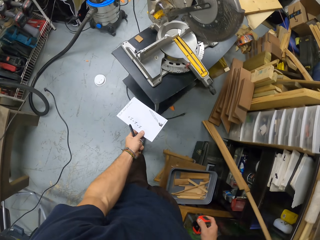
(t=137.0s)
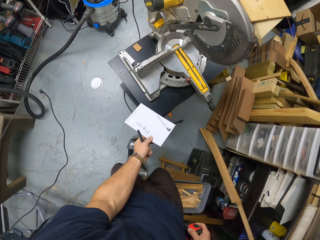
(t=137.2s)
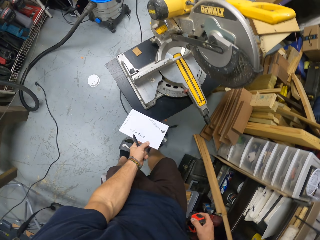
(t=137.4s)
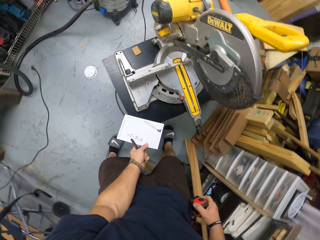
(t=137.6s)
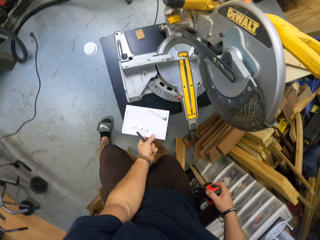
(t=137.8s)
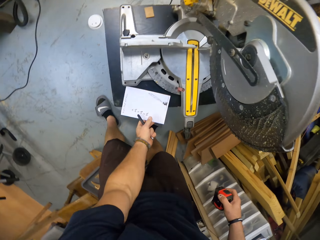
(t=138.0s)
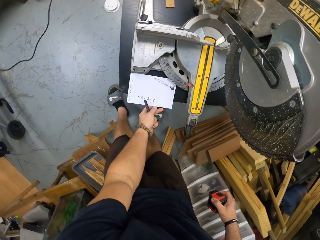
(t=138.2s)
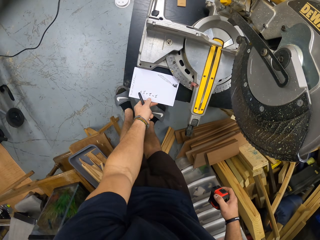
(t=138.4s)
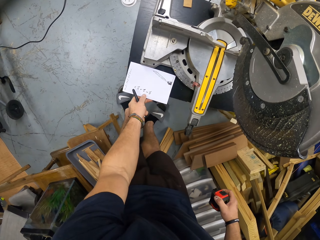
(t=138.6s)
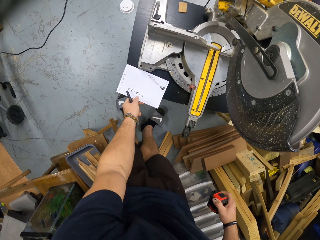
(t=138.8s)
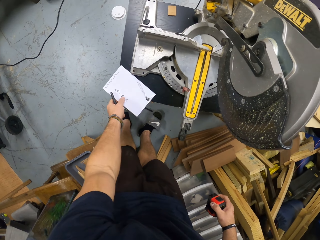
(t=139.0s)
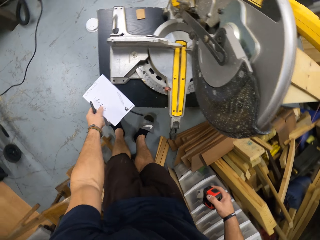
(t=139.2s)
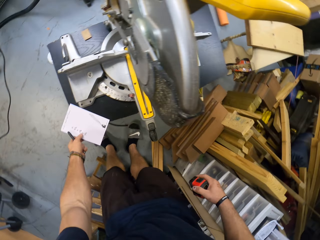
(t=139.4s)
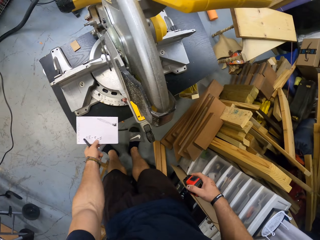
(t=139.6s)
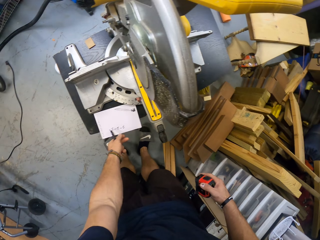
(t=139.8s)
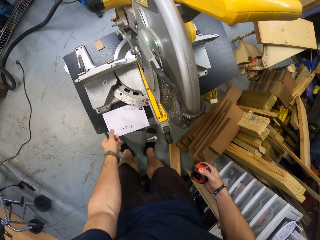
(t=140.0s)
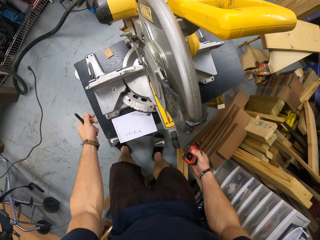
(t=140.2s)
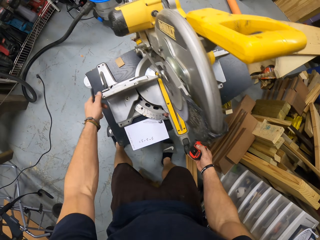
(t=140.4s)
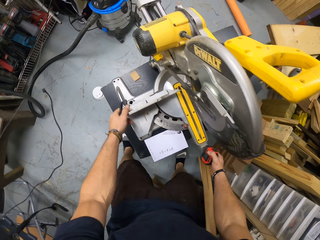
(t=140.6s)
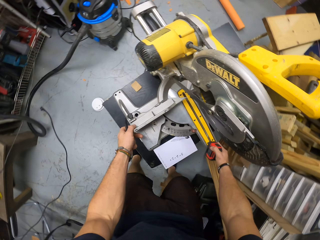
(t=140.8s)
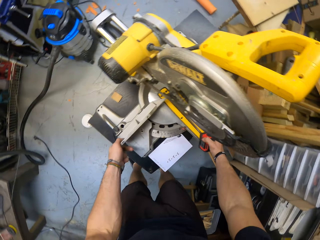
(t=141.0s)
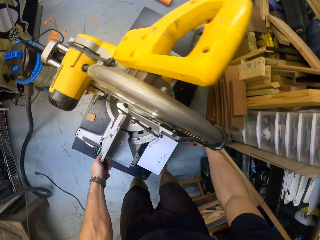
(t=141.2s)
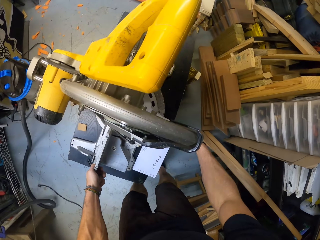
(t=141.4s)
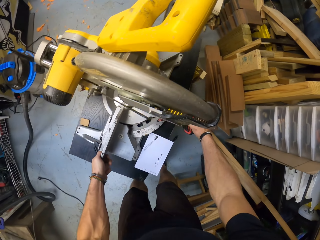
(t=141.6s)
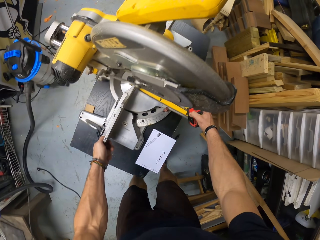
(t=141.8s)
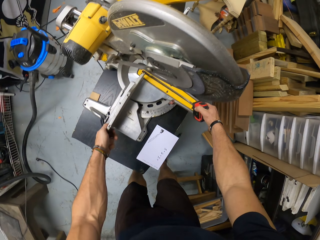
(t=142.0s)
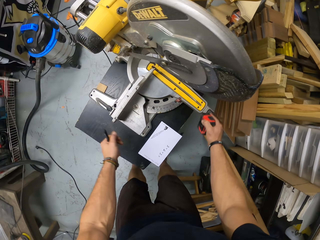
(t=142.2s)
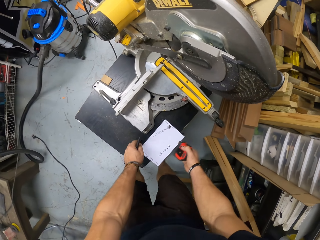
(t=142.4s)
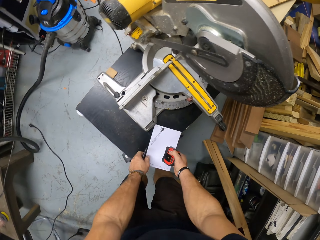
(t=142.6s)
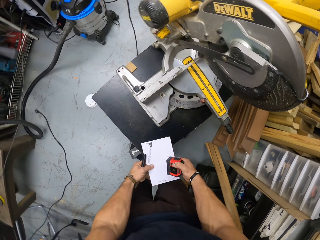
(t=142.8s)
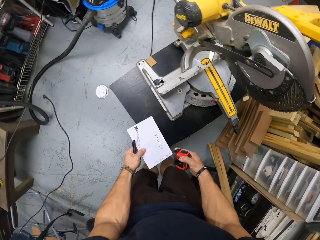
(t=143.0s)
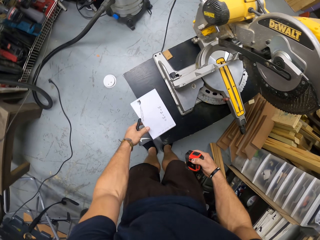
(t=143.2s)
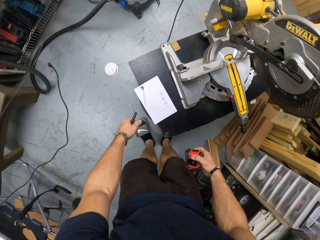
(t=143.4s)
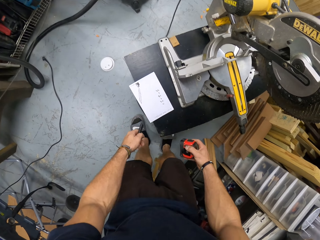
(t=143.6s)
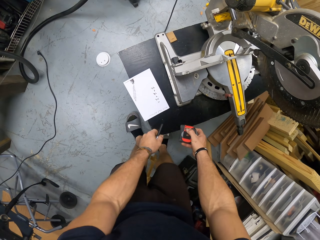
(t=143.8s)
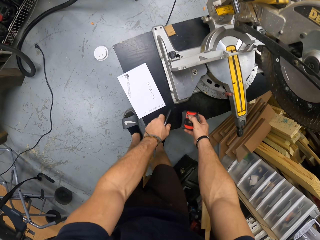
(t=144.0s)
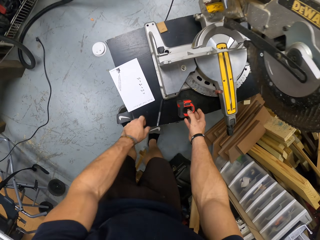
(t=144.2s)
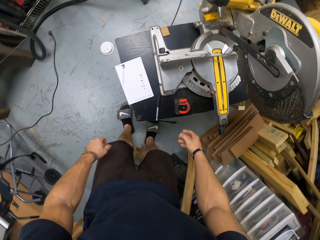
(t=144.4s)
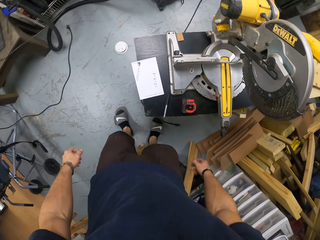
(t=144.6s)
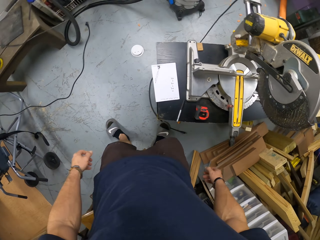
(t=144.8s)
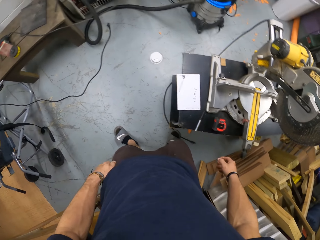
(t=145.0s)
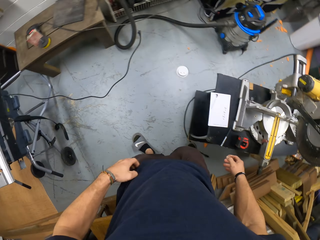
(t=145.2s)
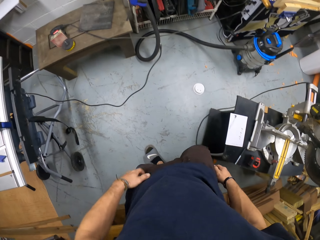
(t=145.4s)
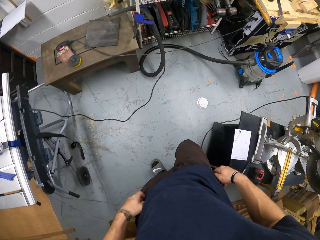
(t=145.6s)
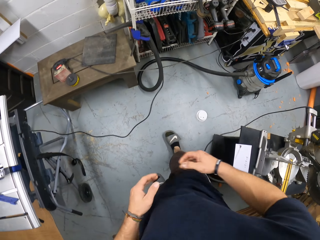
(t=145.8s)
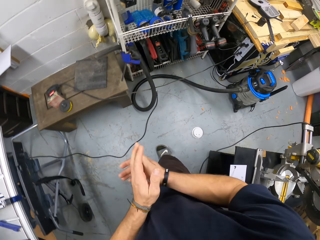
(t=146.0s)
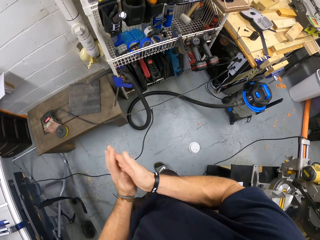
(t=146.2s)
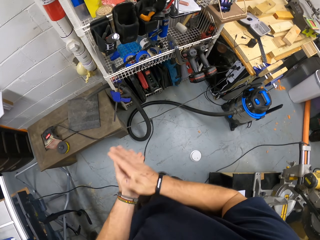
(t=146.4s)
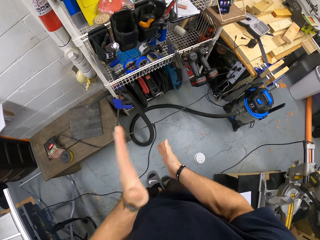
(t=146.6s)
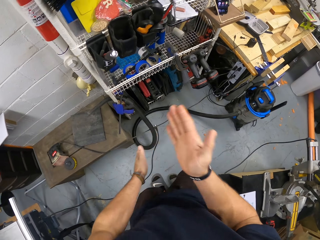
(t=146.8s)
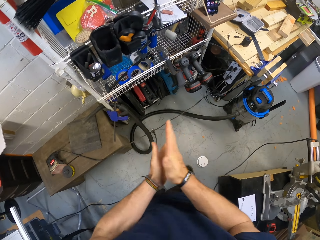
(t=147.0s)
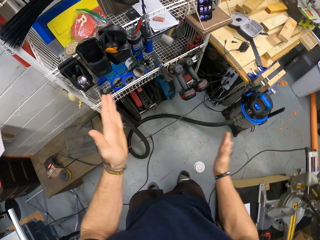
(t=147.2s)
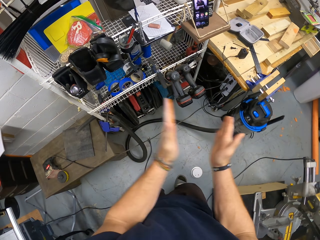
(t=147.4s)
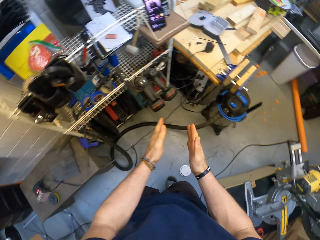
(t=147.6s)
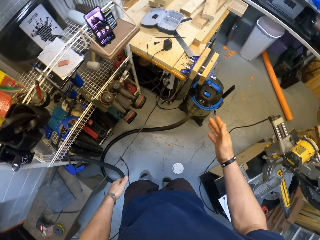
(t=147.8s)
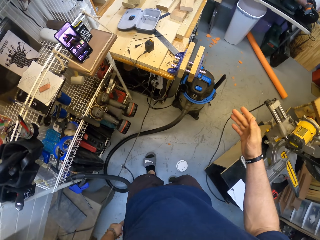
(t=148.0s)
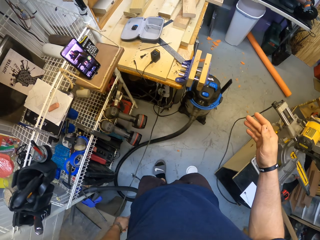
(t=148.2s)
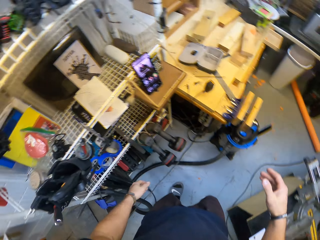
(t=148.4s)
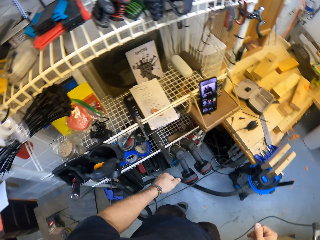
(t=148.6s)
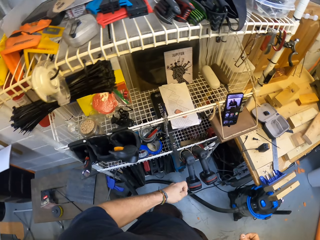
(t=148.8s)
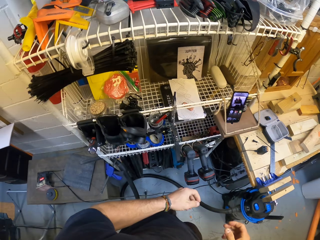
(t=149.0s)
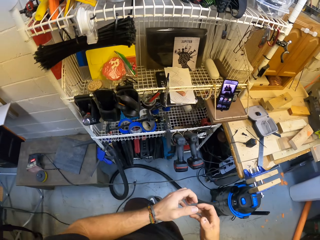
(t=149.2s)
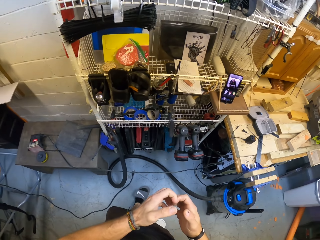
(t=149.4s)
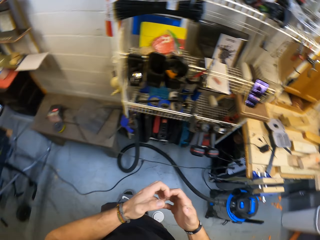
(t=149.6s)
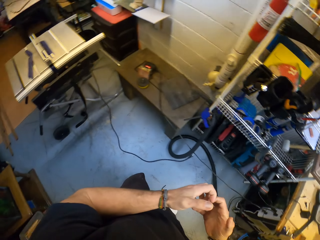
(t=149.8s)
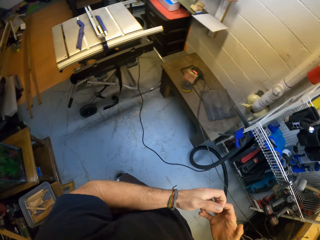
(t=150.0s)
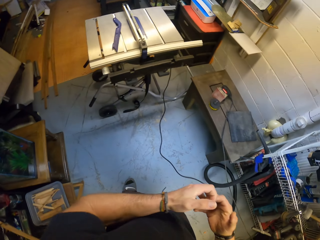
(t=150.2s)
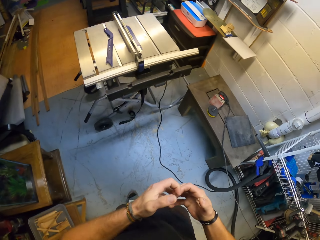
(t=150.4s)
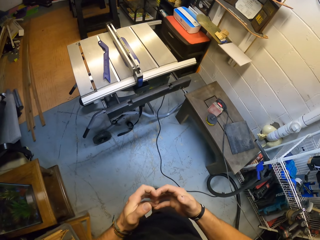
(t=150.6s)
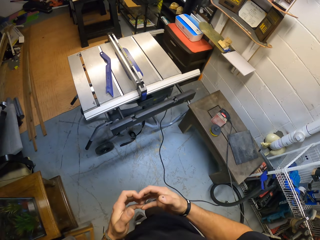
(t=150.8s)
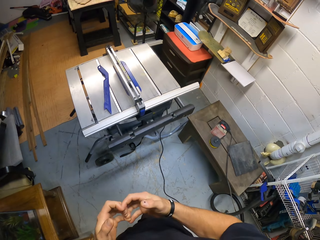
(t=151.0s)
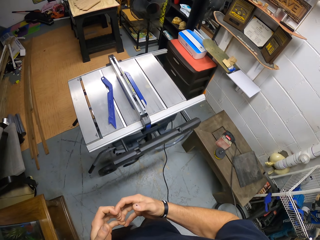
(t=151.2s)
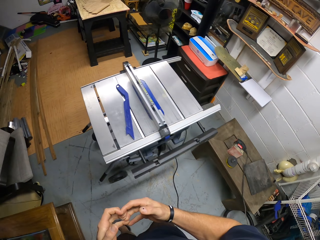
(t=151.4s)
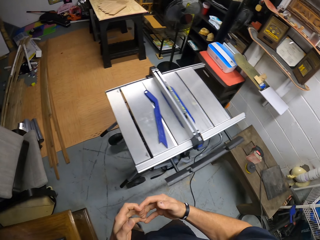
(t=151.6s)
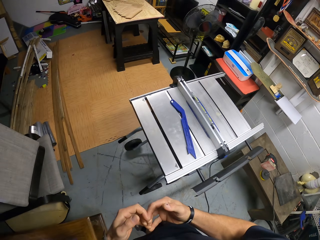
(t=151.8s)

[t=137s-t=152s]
The camera wearer places the paper on the workbench with his left hand. He moves the compound slide mitre saw on the workbench with both hands. He picks up the paper with both hands. He places the paper on the workbench with his left hand. He drops the black pen on the workbench with his left hand. He drops the measuring tape on the workbench with his right hand. He walks around. He rubs both hands.
